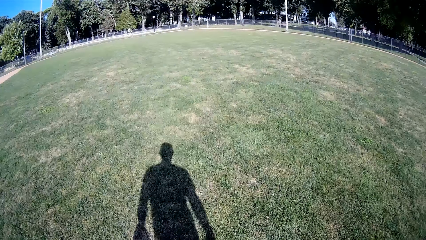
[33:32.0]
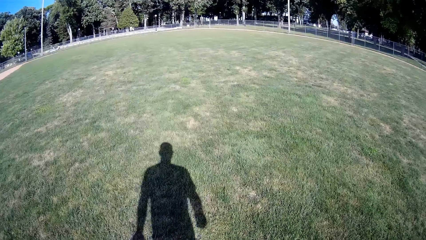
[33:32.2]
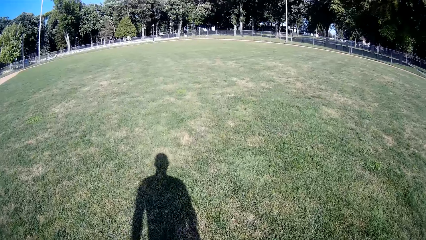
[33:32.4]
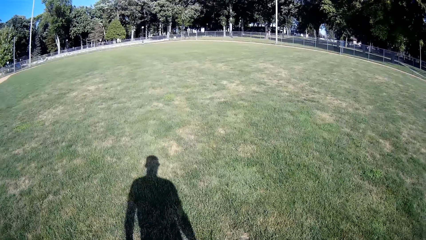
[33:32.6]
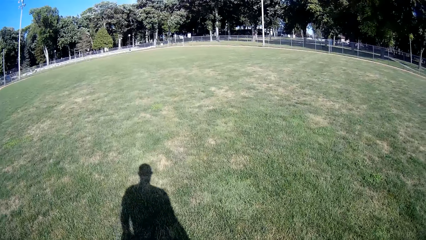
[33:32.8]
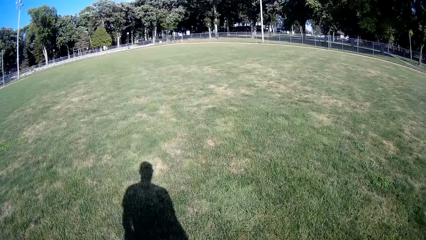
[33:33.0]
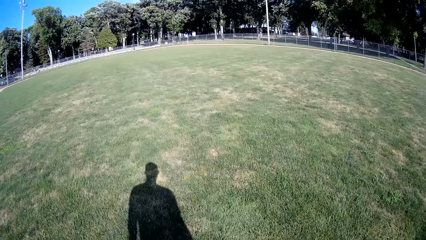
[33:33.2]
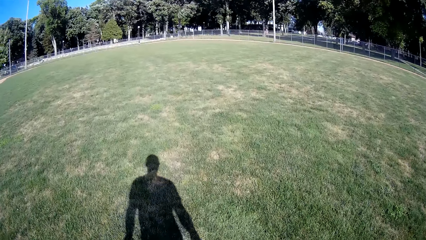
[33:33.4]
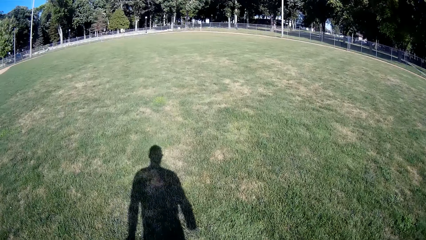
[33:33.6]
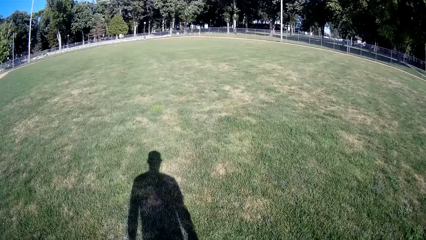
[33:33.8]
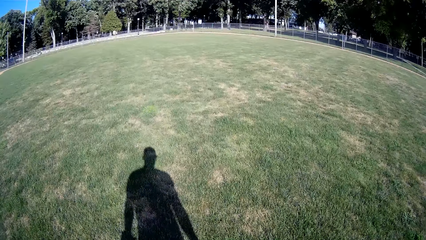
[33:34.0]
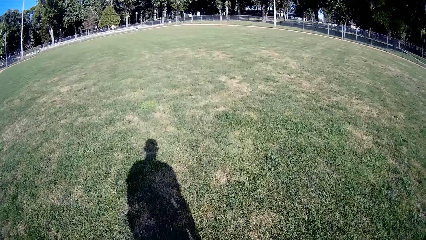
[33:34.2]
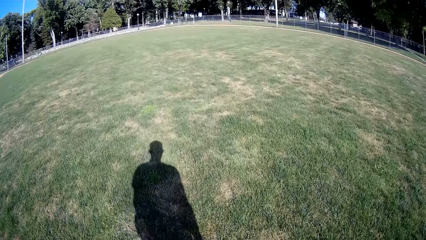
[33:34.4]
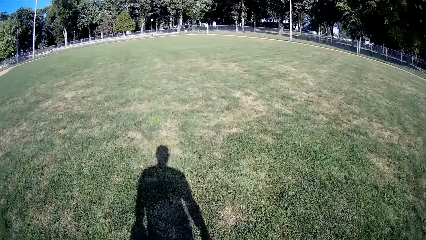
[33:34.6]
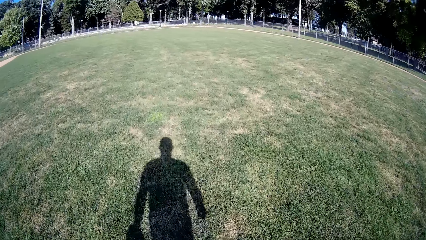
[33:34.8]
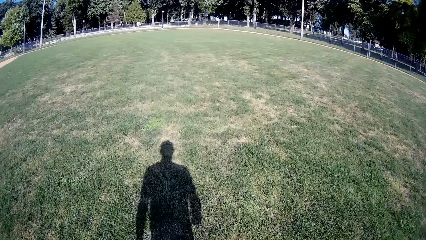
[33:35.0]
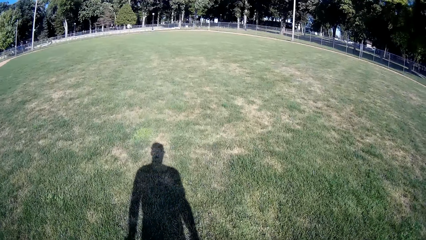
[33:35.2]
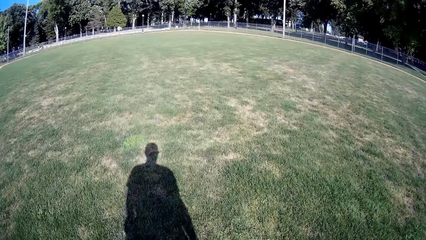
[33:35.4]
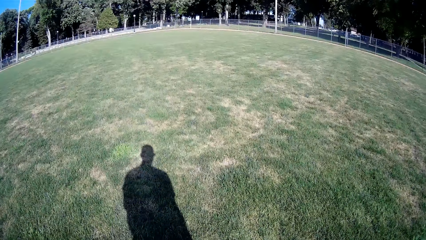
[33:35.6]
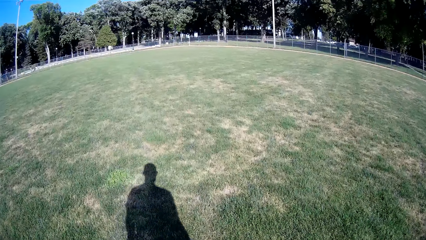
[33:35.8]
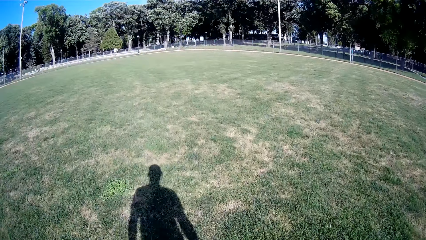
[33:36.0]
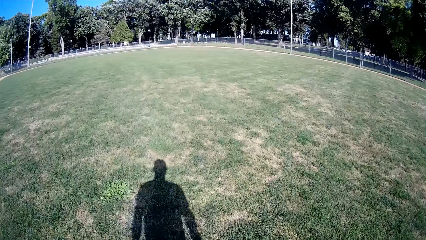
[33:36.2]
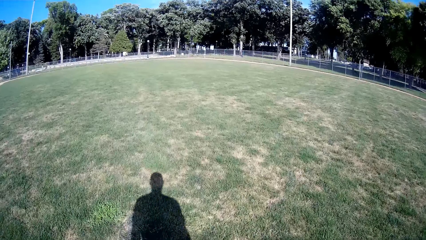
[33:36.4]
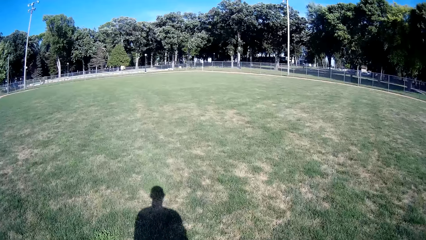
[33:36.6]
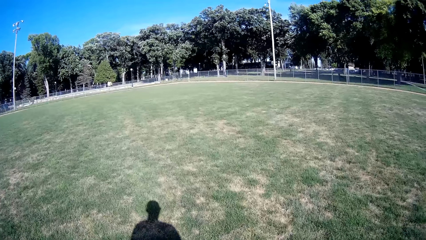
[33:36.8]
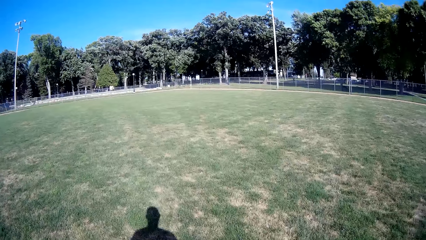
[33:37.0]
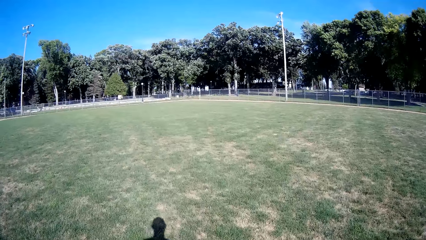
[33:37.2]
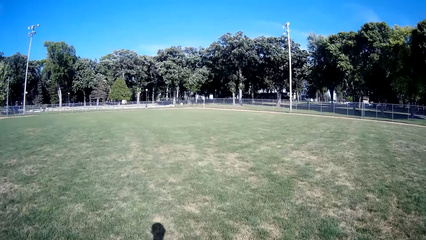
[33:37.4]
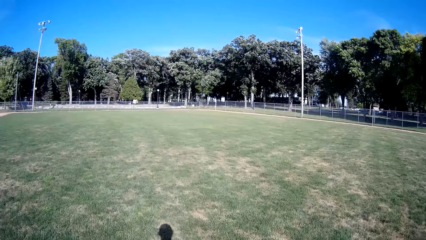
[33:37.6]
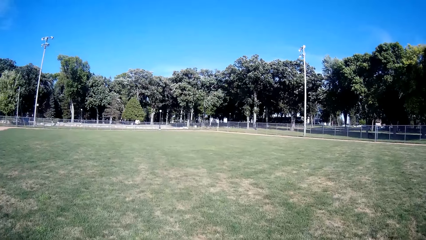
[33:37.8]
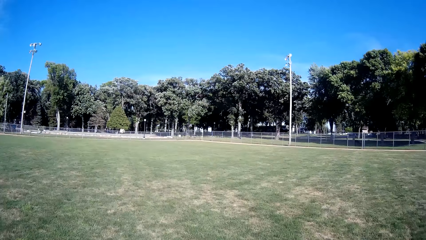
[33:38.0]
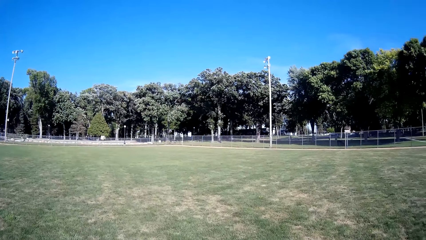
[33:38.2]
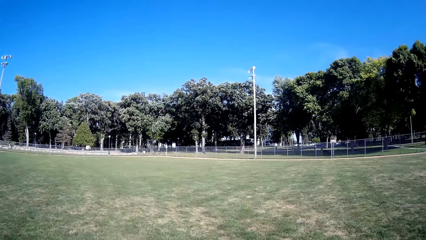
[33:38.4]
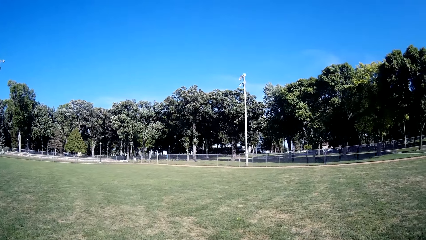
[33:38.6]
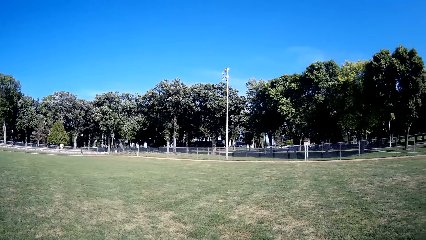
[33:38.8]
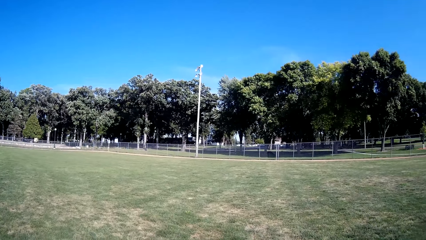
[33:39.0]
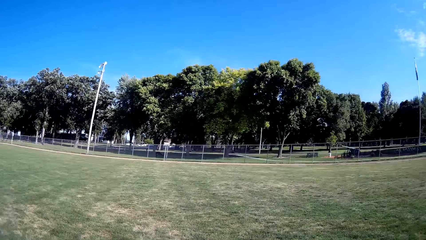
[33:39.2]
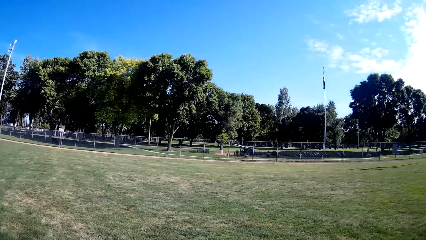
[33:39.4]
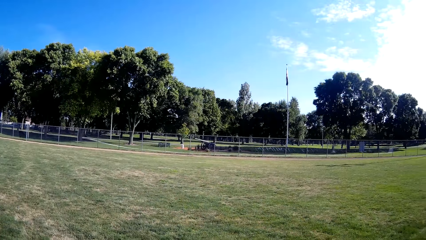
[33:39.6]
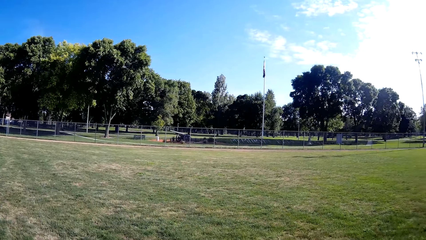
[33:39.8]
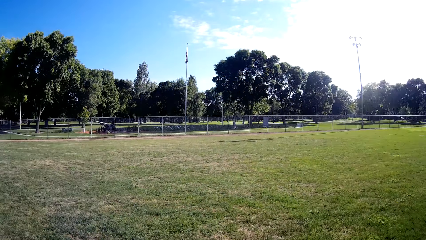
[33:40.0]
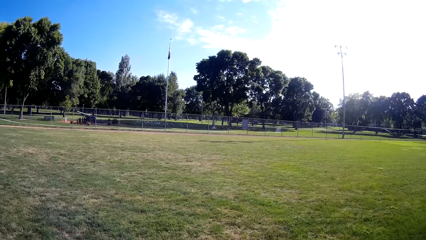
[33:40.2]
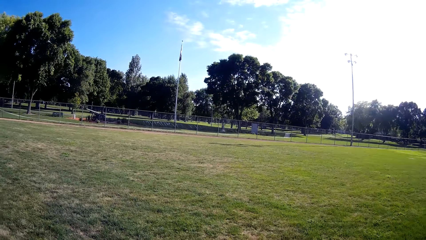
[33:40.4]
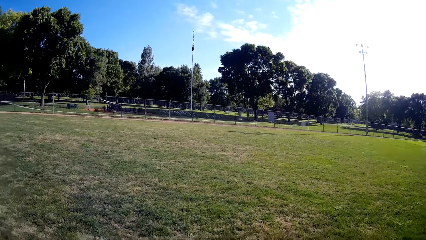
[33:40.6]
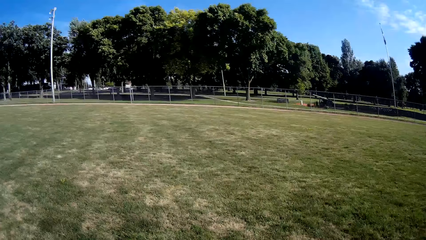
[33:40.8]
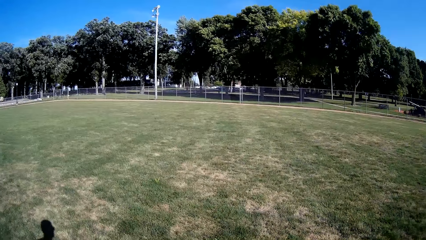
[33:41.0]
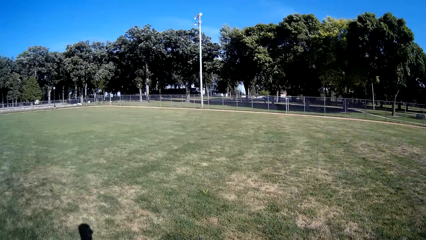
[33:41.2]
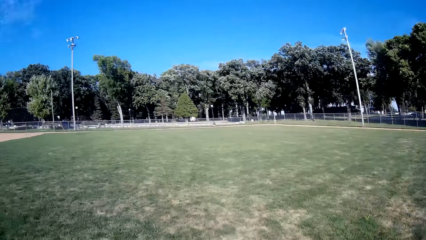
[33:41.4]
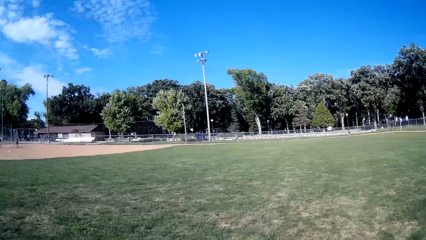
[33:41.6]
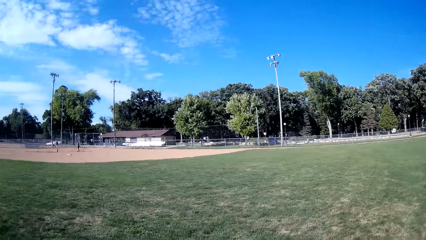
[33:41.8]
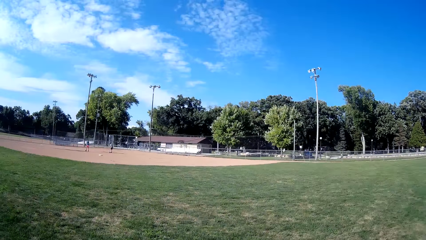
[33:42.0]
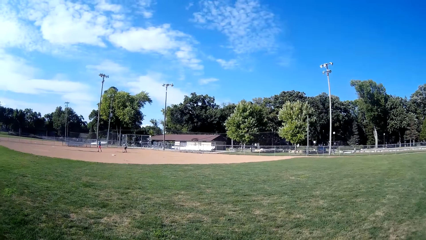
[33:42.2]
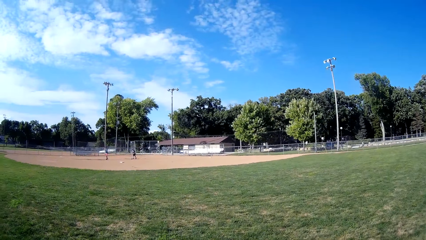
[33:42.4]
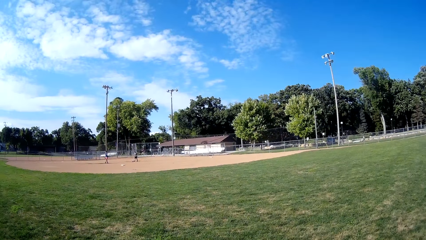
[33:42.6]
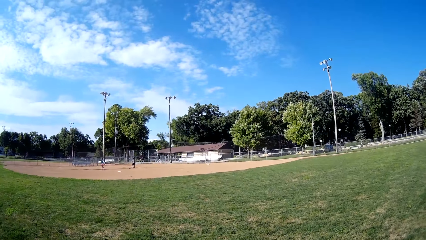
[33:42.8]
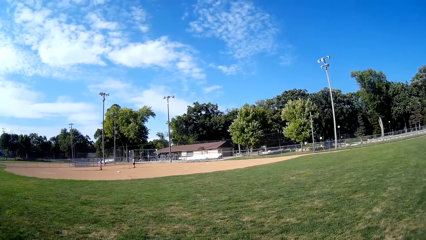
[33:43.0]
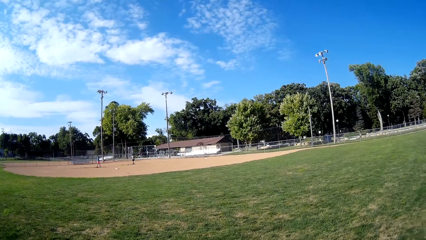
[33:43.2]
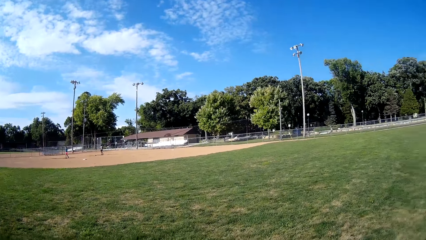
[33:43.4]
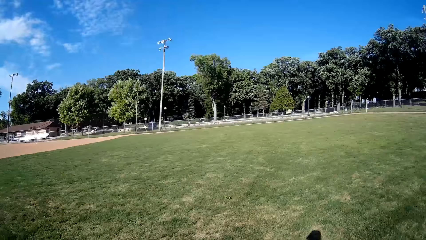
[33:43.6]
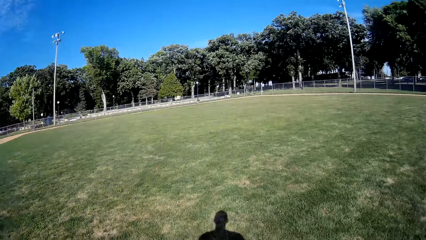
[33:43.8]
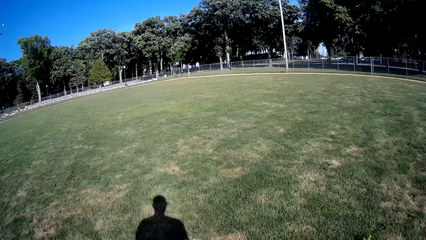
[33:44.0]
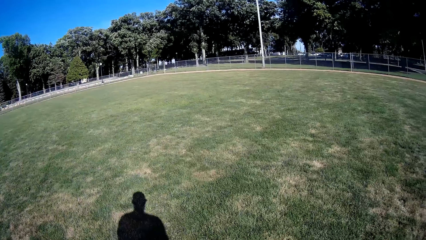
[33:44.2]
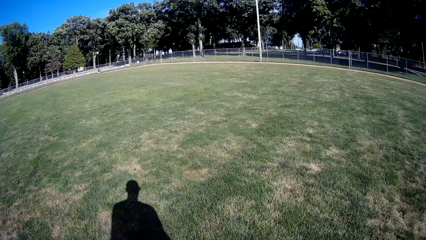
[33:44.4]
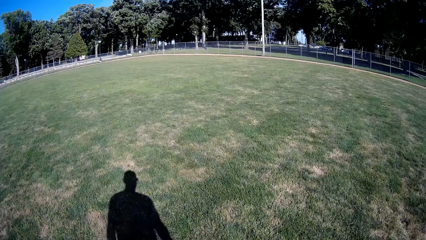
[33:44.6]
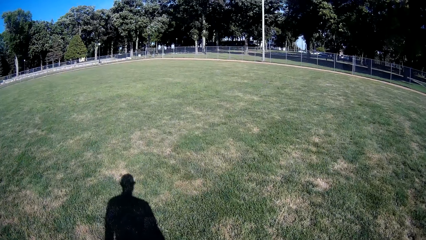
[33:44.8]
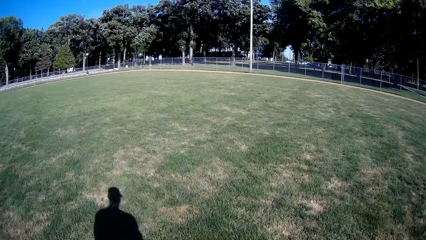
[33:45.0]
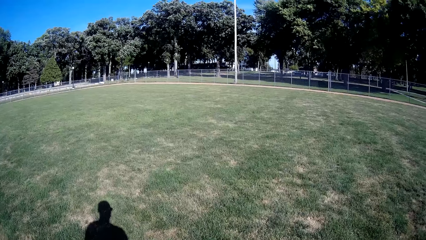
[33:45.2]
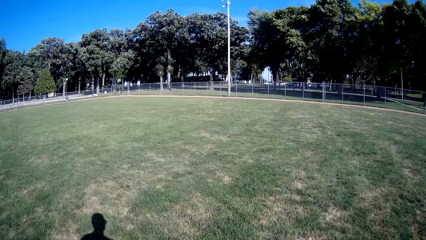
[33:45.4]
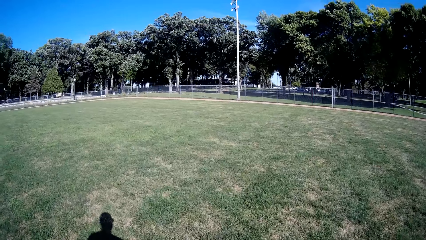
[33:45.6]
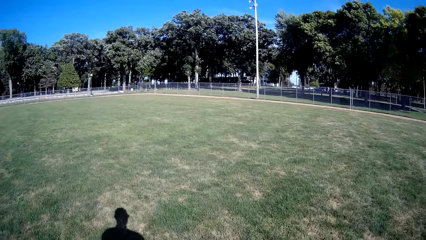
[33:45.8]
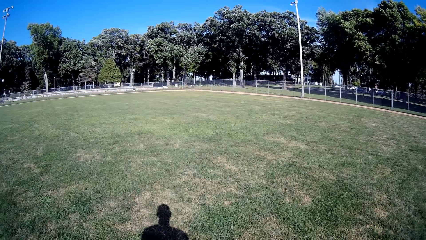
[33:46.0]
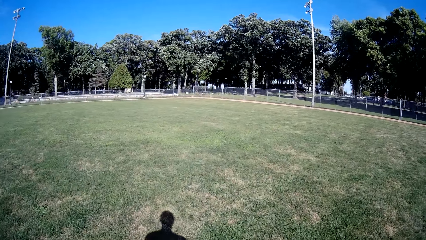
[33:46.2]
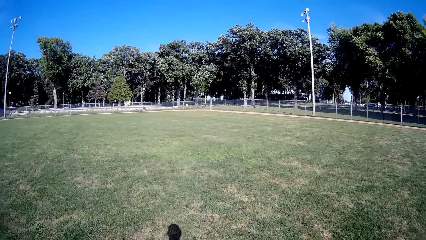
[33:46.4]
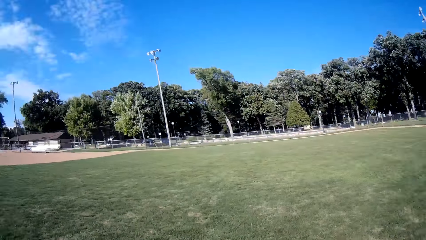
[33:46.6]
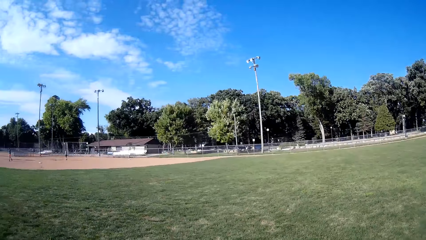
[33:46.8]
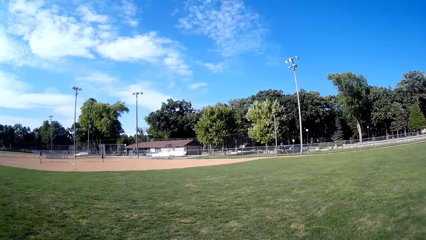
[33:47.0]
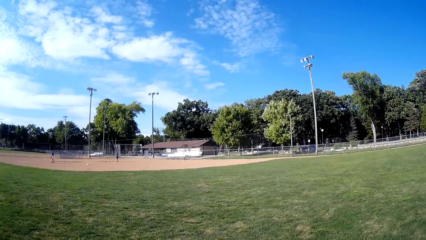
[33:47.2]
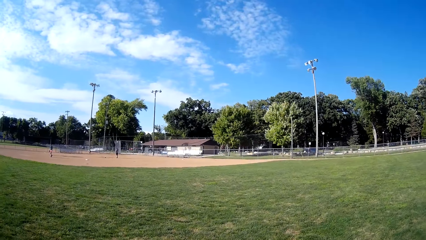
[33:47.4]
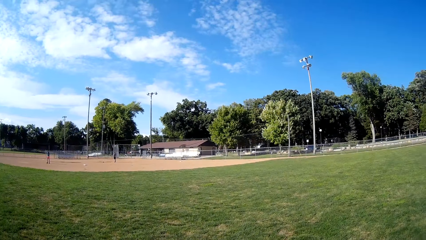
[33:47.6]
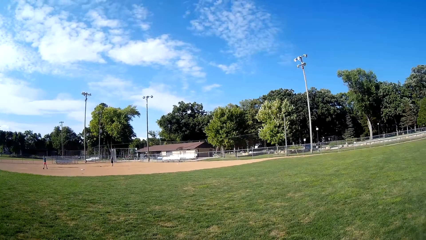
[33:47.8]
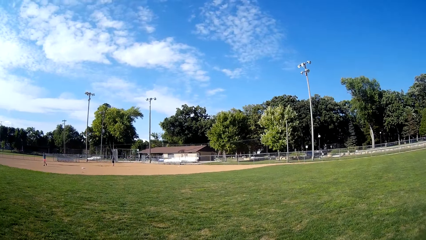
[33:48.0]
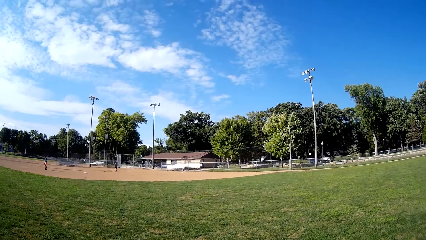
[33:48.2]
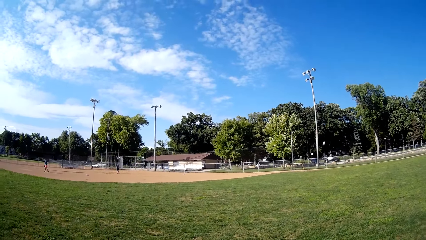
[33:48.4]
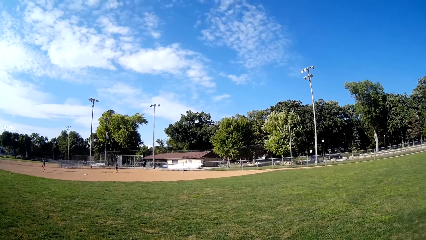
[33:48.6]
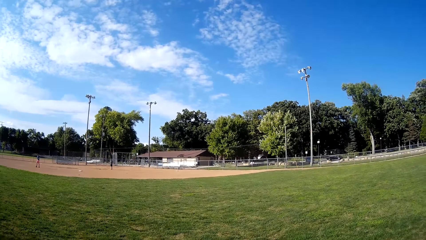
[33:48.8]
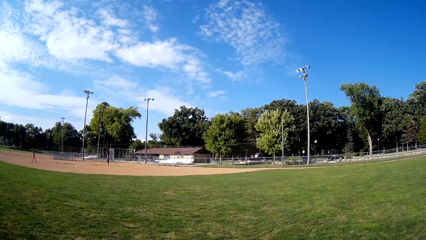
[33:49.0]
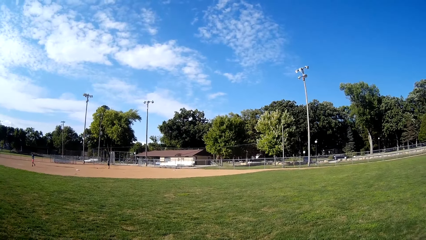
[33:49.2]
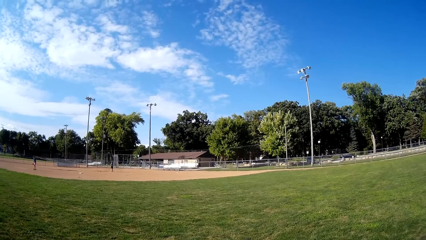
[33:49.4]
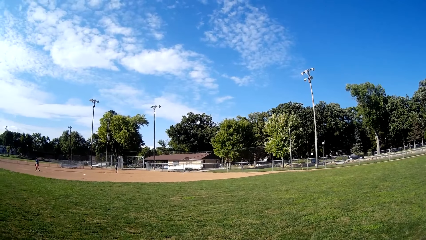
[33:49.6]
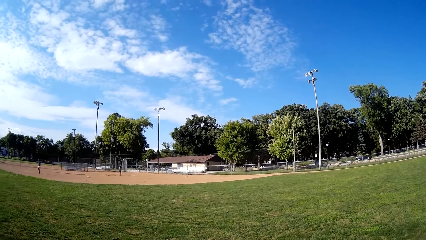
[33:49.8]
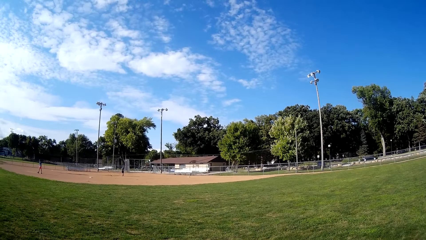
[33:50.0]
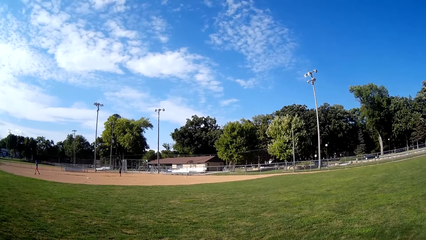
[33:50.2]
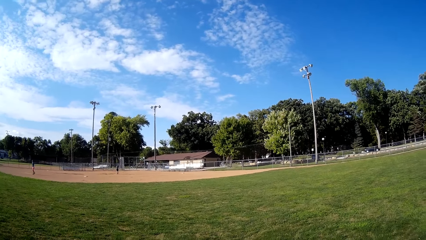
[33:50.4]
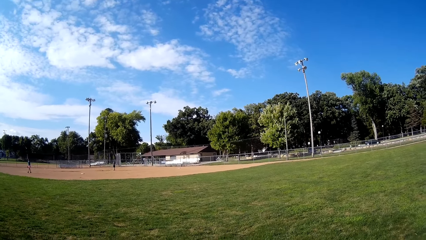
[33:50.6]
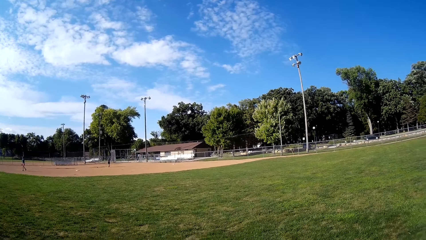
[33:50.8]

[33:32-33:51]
The camera wearer looks around the field. They walk on the field.
